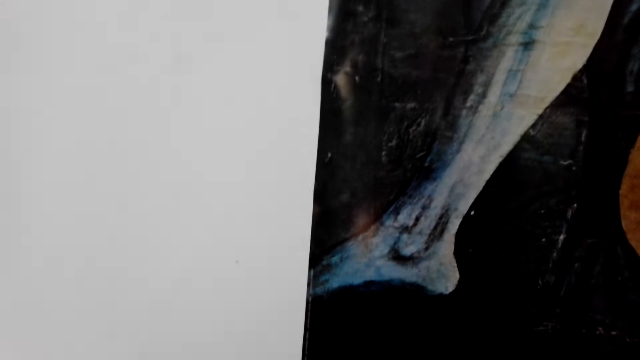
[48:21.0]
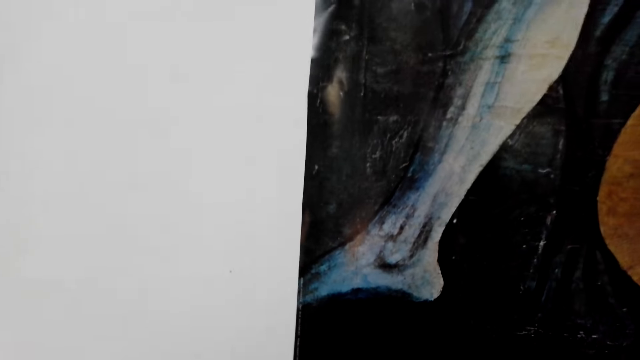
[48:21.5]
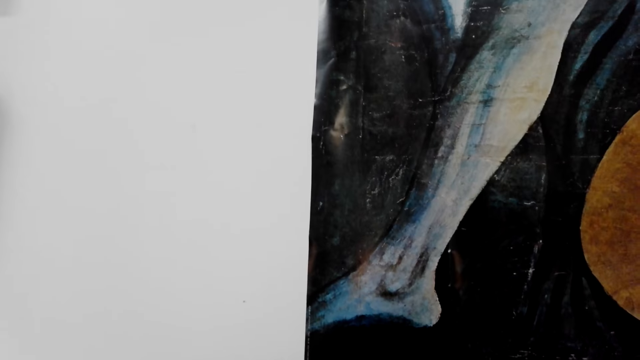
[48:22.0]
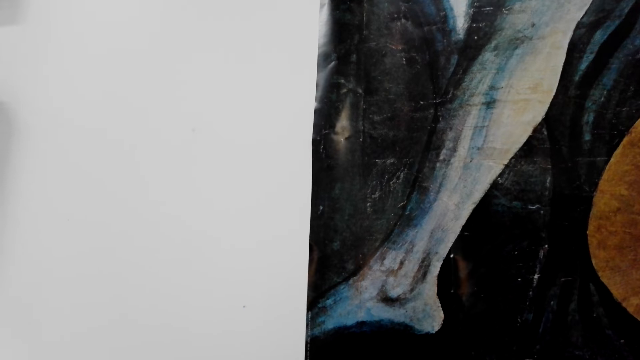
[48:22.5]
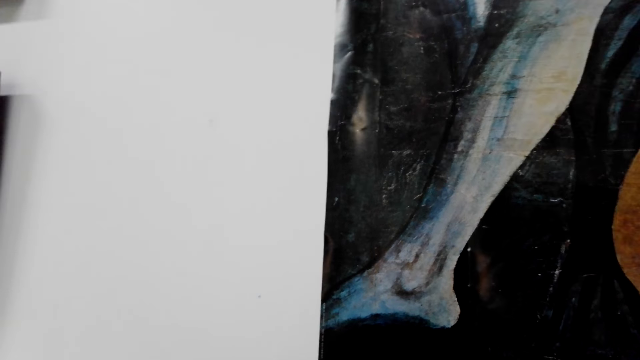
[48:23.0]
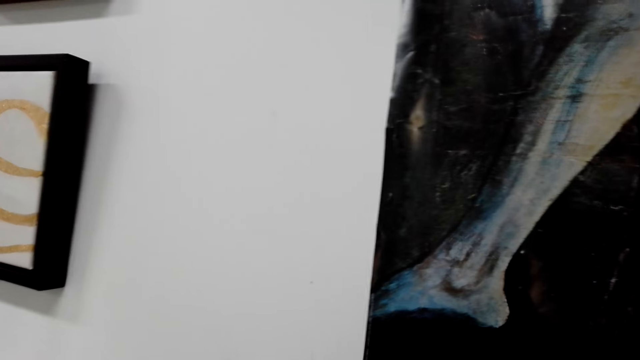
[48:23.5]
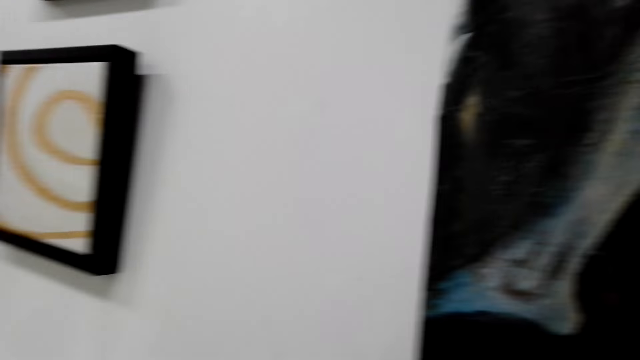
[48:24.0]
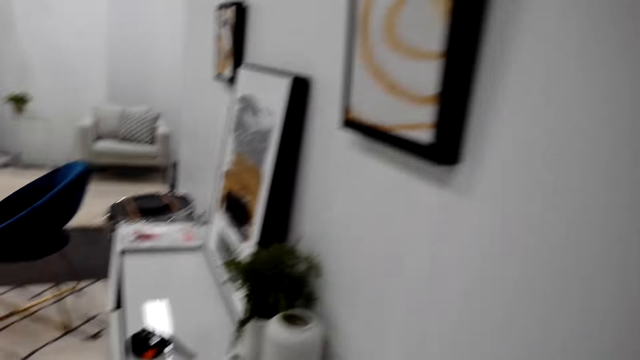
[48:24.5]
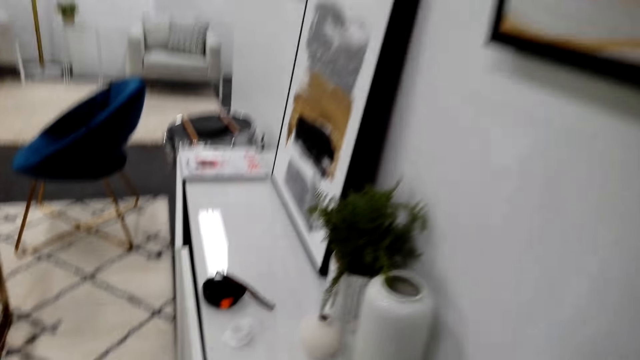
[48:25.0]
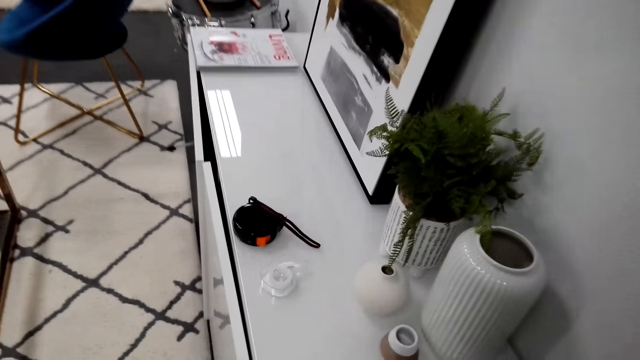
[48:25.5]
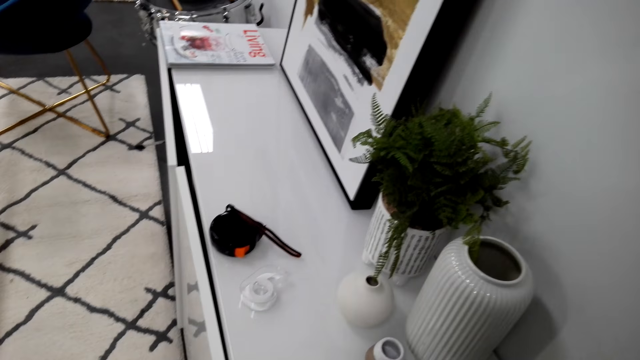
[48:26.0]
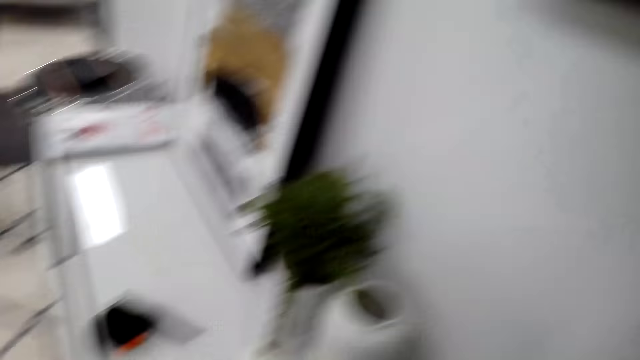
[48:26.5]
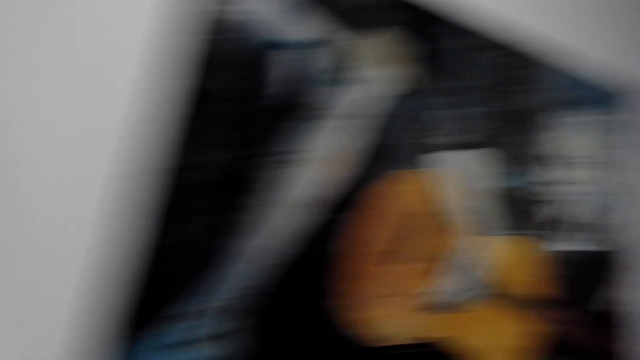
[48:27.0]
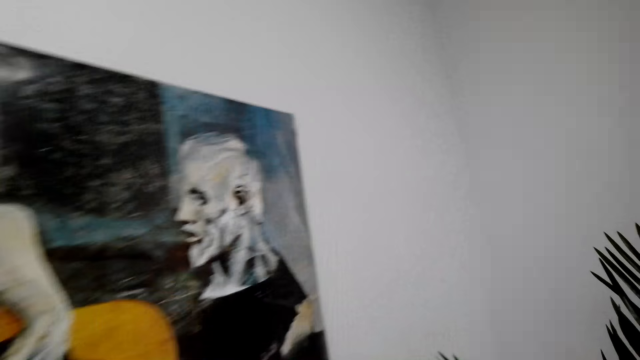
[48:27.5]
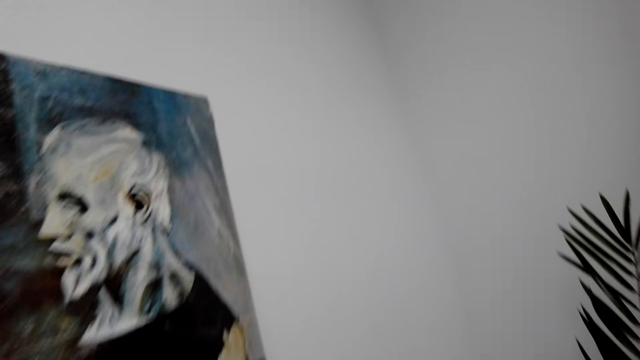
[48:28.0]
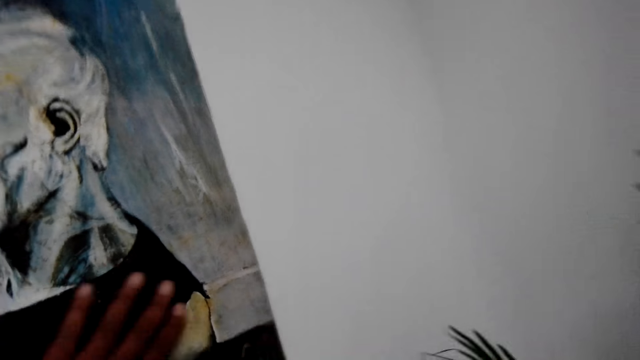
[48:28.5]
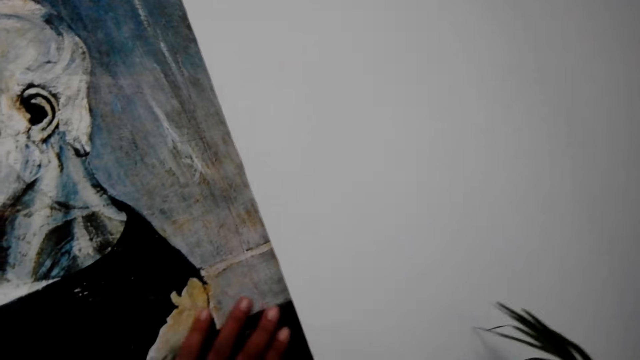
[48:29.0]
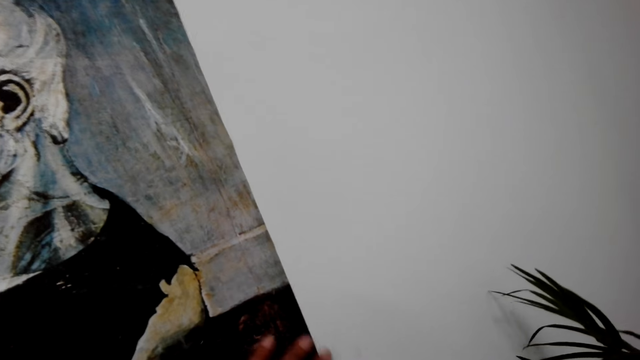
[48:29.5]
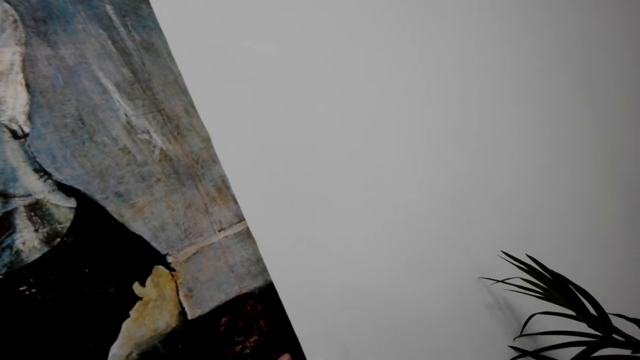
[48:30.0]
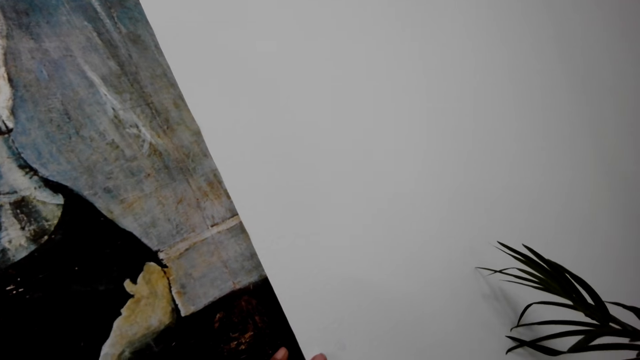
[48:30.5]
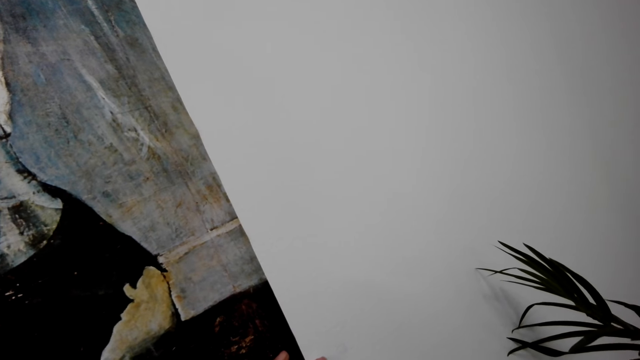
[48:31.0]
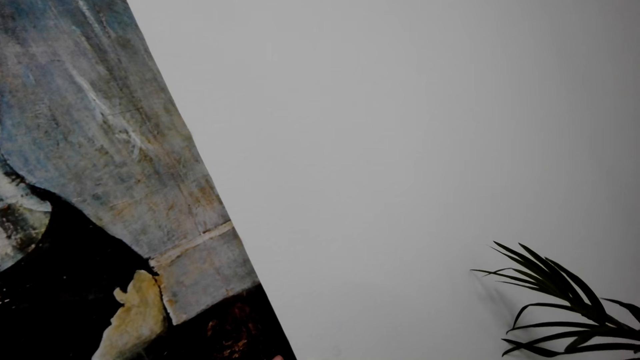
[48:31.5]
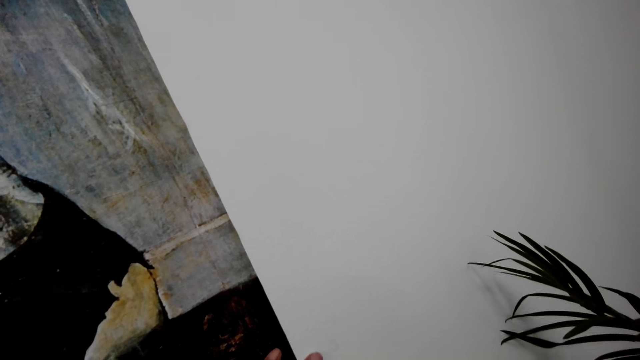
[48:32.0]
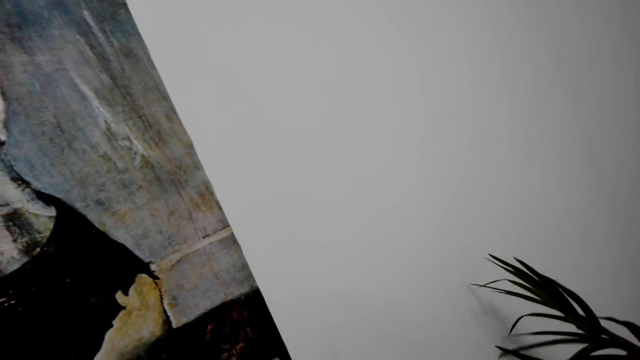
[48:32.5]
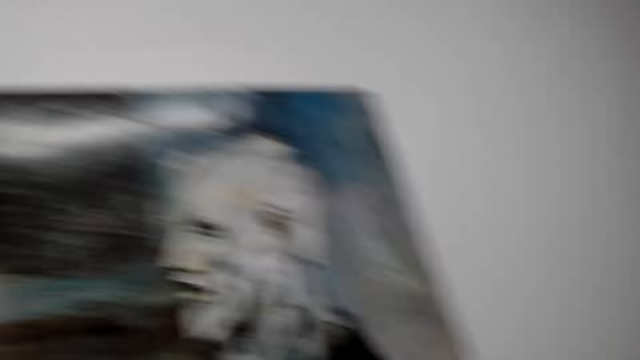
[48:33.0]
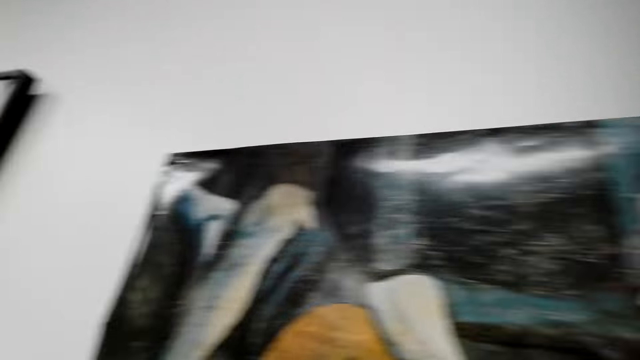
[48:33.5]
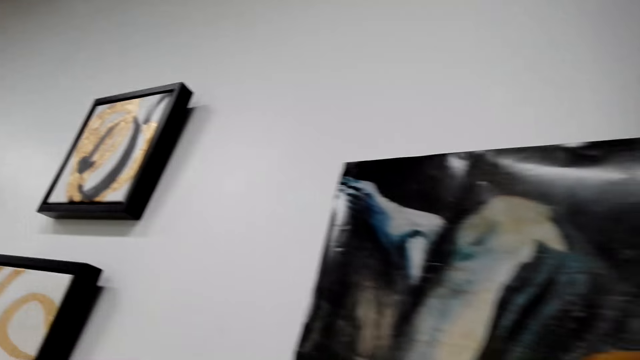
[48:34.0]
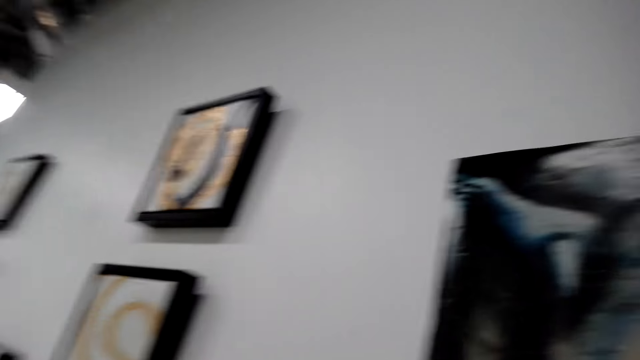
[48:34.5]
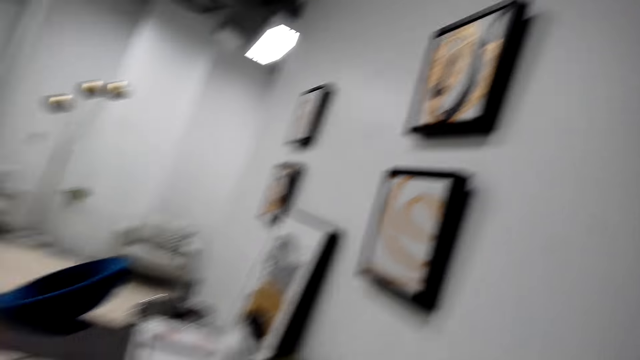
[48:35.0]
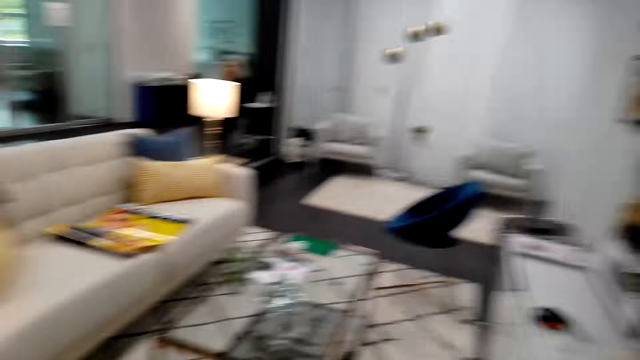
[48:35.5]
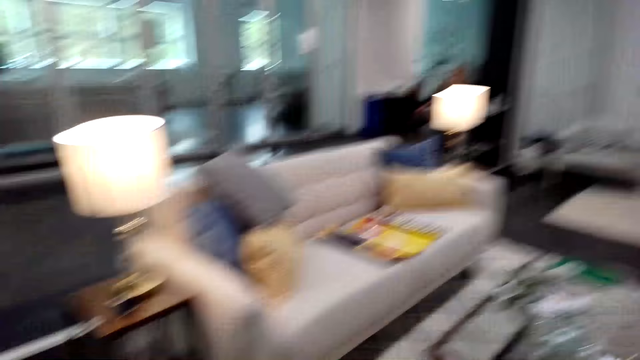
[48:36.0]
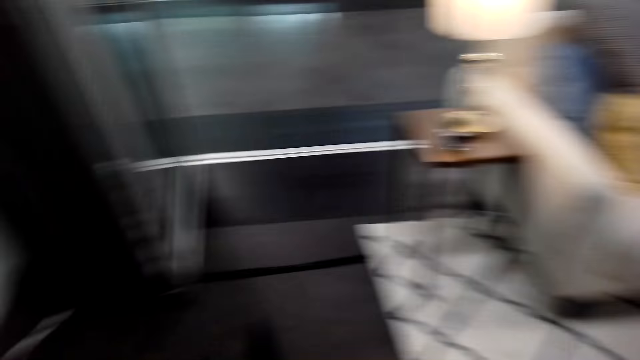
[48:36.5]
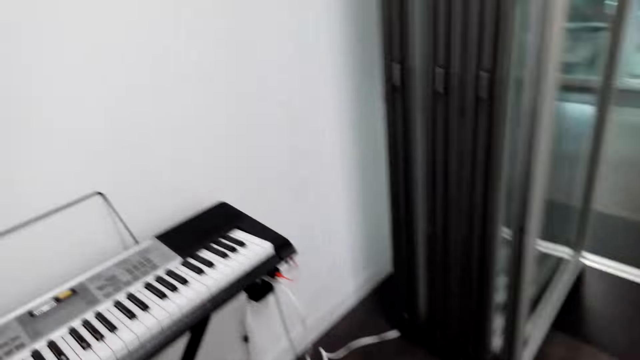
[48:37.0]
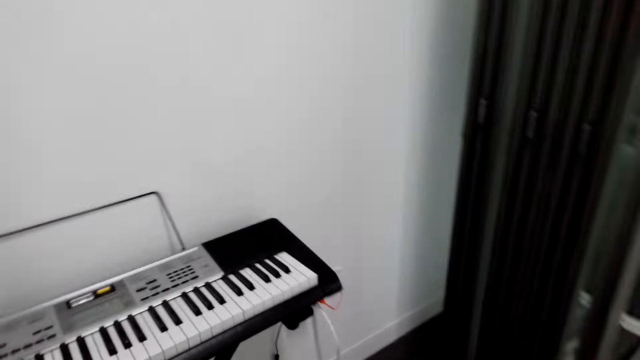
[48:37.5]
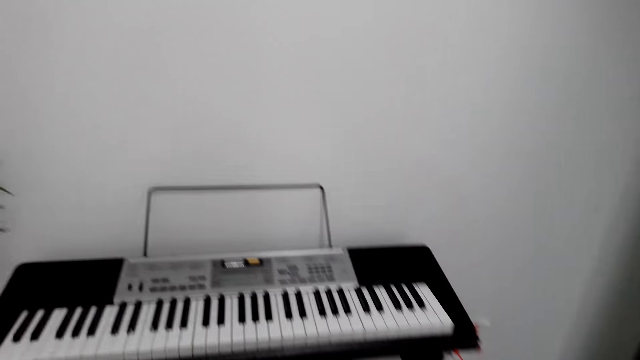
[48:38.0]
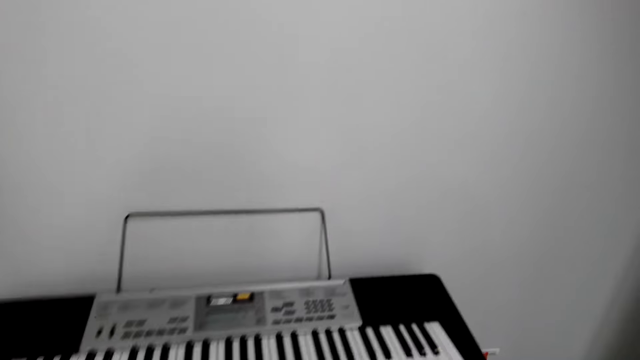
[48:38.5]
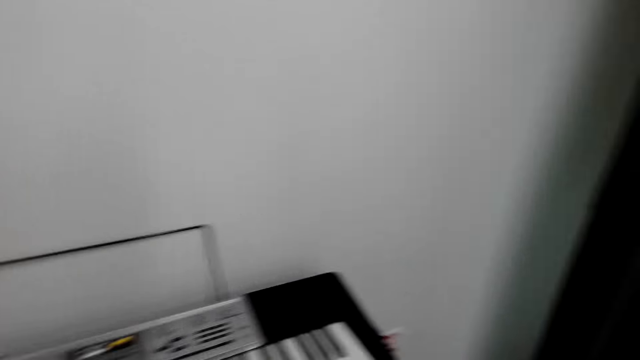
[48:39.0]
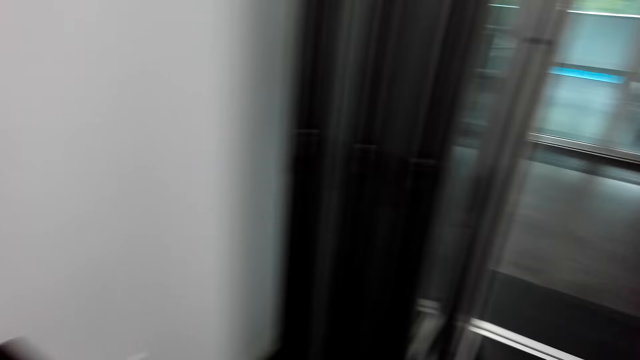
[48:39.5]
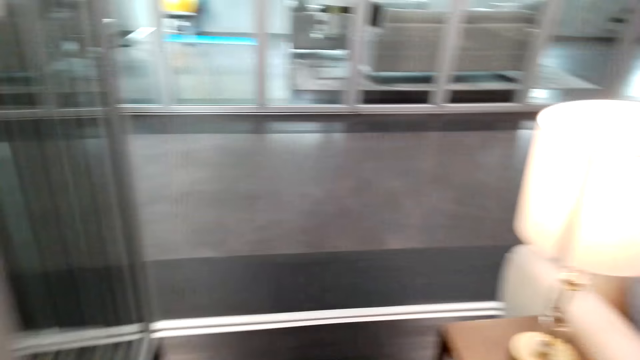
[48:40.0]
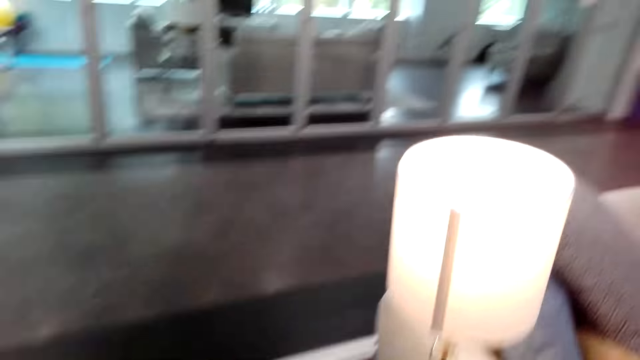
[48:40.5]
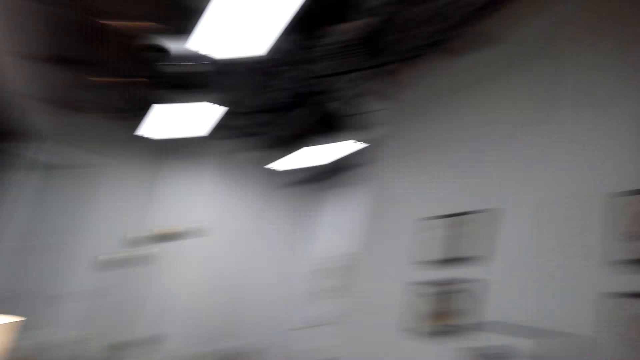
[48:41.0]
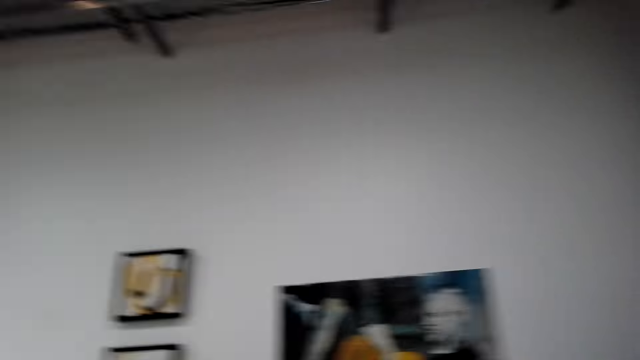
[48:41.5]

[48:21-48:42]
The camera wearer tapes the art edge. They walk around the house. They tape the art edge. They fix a wall picture on the wall. They walk around the house.
